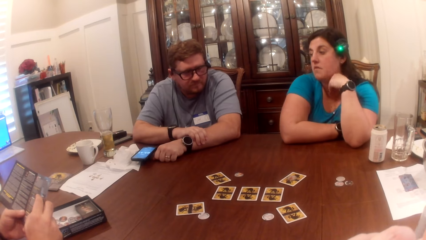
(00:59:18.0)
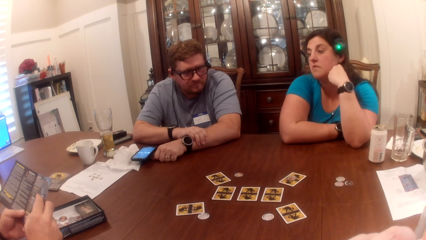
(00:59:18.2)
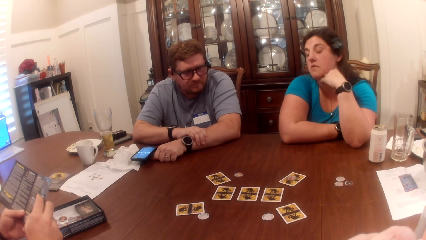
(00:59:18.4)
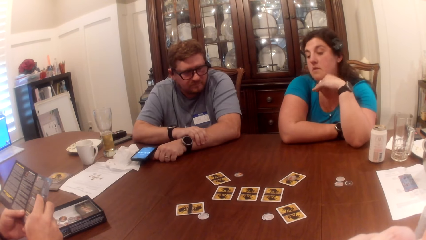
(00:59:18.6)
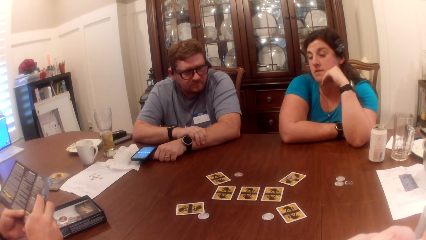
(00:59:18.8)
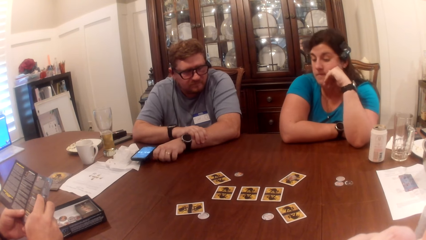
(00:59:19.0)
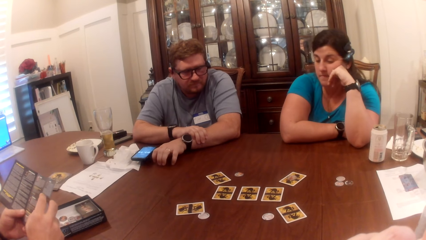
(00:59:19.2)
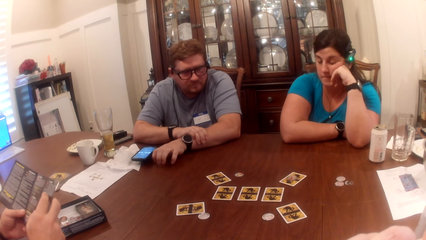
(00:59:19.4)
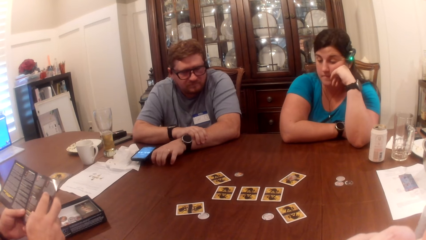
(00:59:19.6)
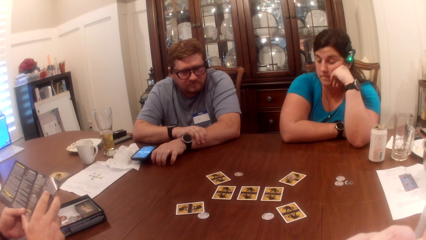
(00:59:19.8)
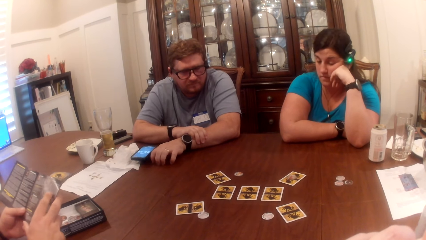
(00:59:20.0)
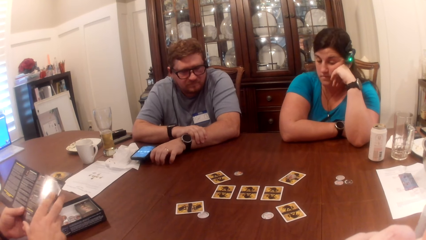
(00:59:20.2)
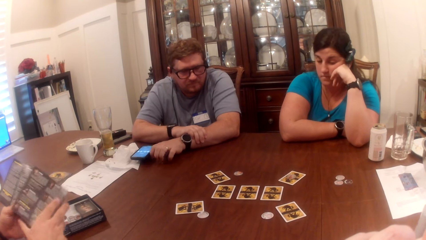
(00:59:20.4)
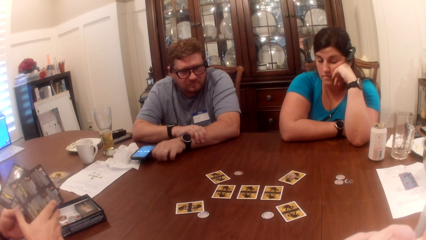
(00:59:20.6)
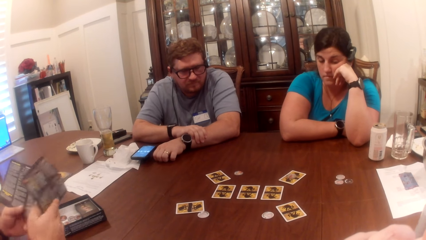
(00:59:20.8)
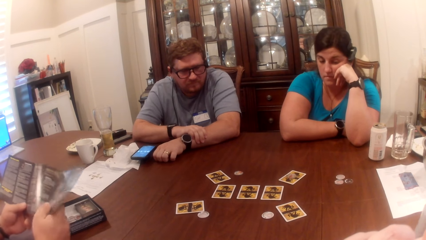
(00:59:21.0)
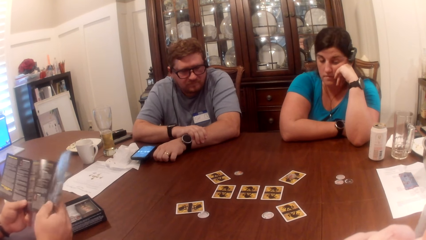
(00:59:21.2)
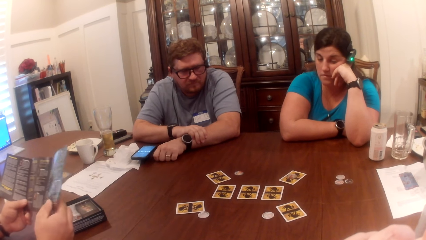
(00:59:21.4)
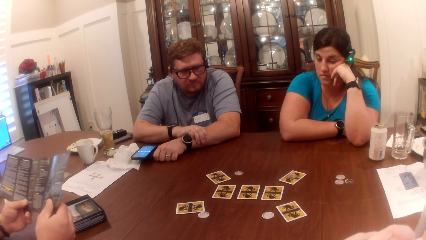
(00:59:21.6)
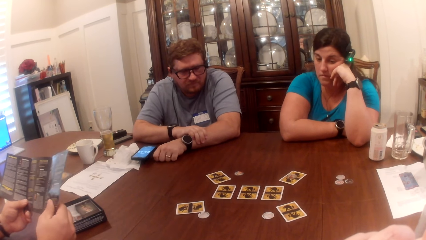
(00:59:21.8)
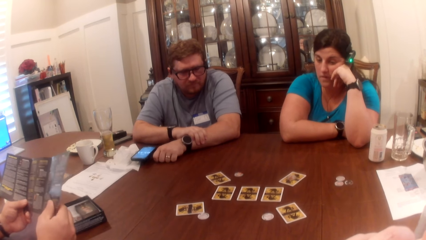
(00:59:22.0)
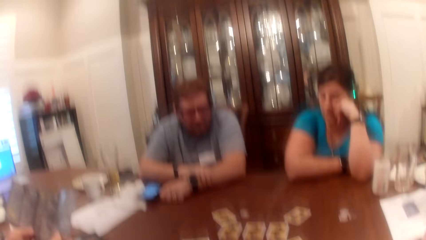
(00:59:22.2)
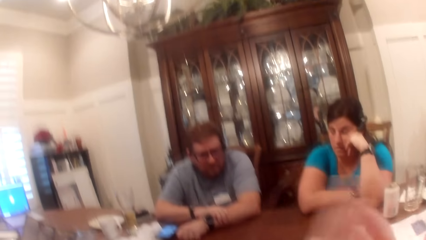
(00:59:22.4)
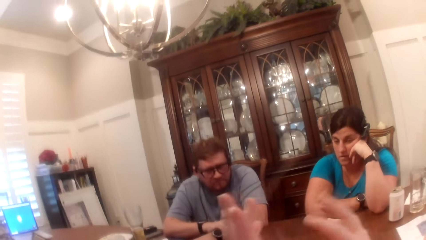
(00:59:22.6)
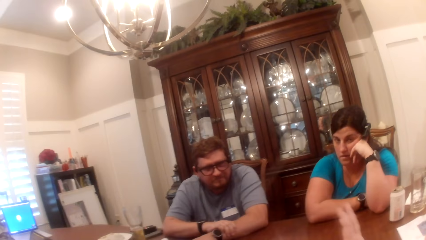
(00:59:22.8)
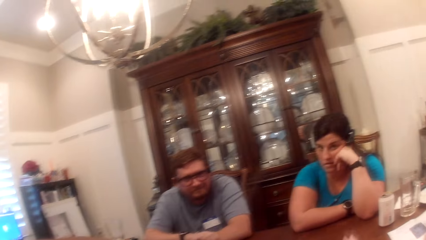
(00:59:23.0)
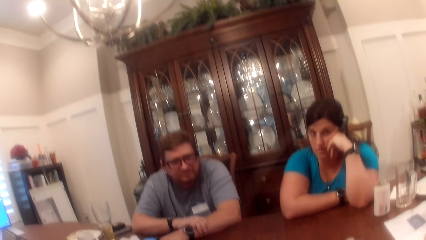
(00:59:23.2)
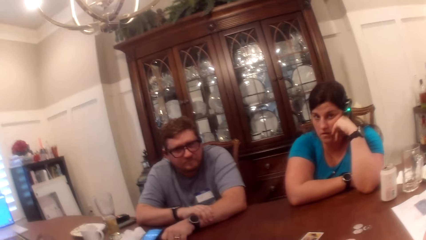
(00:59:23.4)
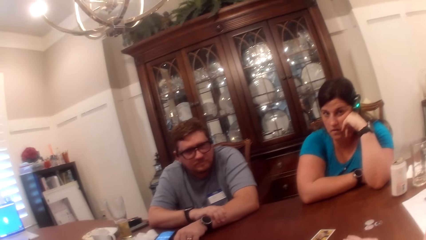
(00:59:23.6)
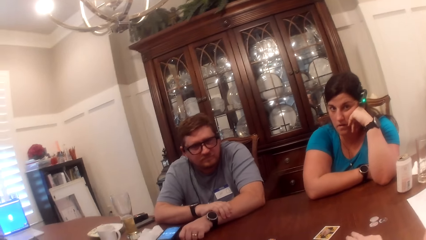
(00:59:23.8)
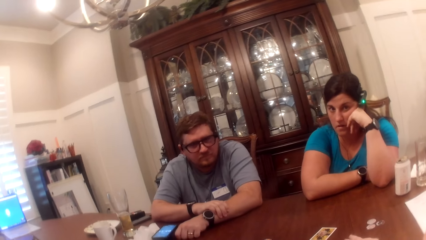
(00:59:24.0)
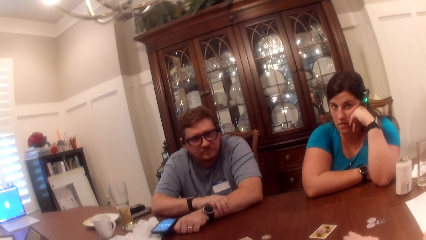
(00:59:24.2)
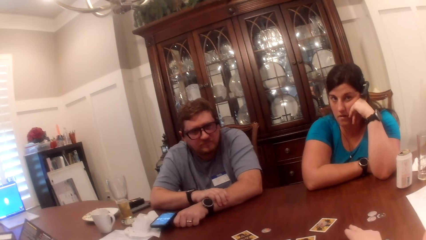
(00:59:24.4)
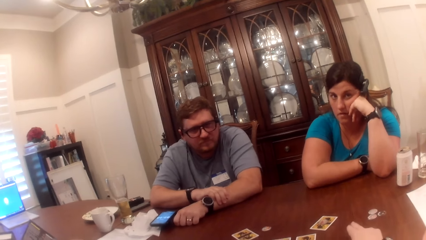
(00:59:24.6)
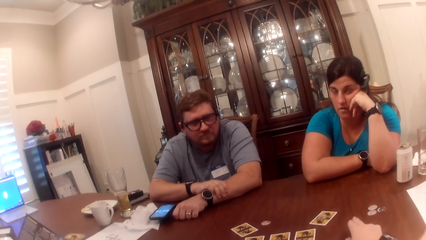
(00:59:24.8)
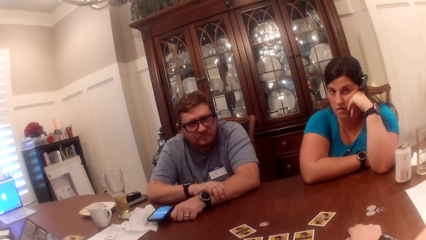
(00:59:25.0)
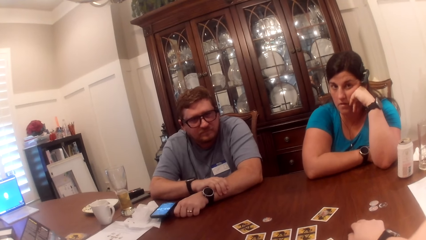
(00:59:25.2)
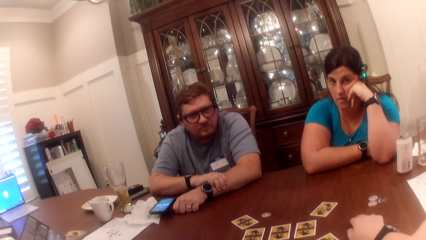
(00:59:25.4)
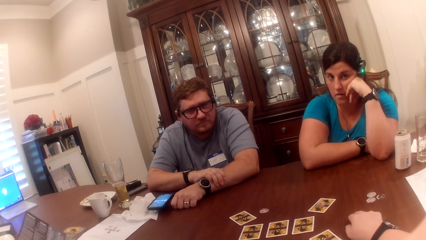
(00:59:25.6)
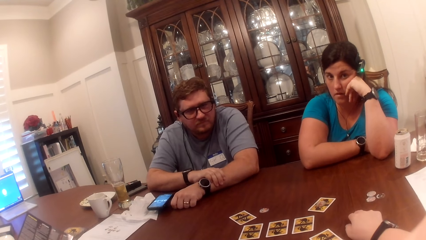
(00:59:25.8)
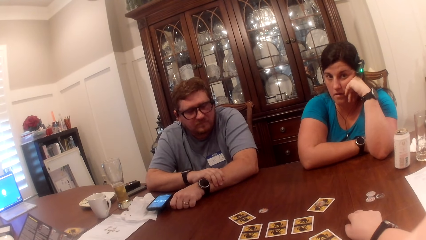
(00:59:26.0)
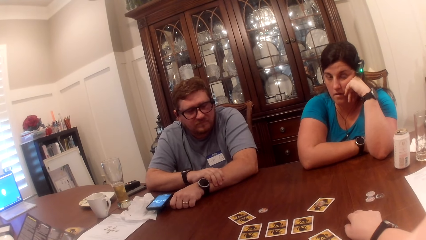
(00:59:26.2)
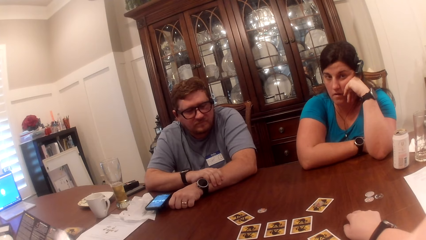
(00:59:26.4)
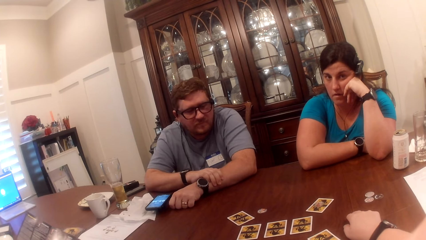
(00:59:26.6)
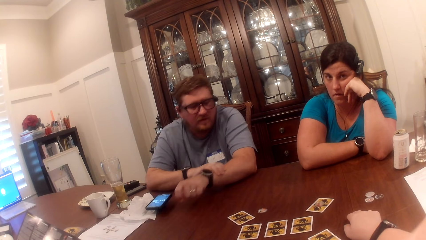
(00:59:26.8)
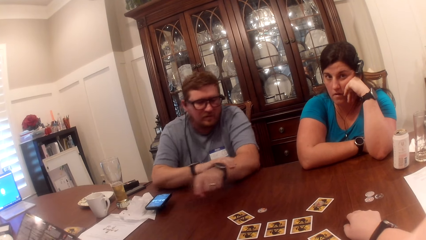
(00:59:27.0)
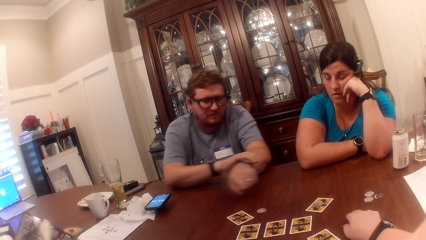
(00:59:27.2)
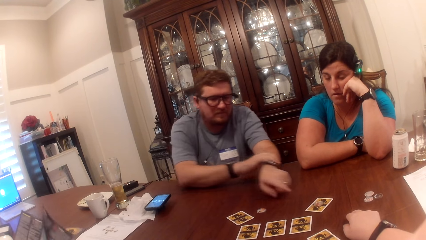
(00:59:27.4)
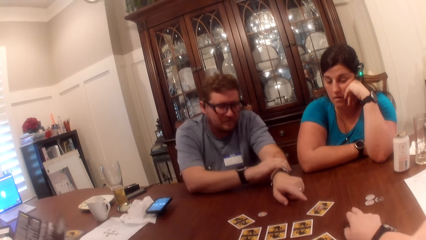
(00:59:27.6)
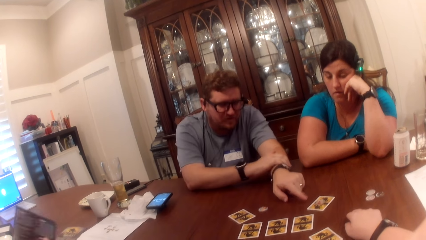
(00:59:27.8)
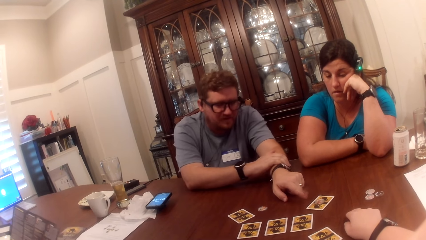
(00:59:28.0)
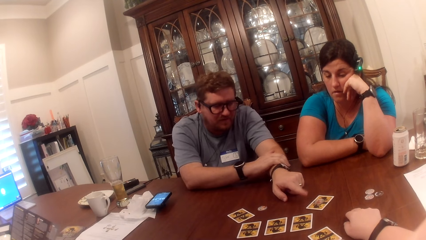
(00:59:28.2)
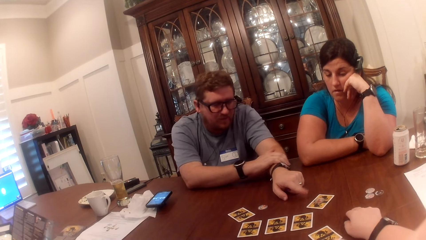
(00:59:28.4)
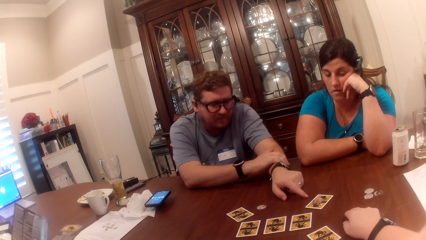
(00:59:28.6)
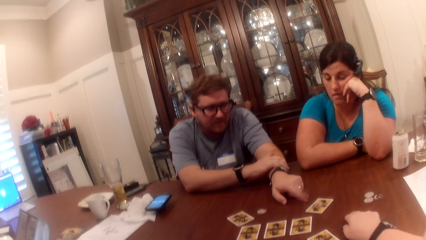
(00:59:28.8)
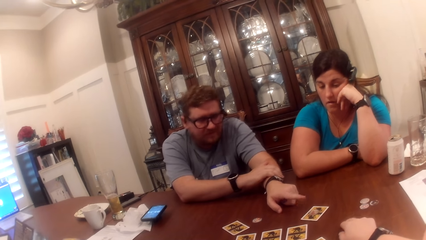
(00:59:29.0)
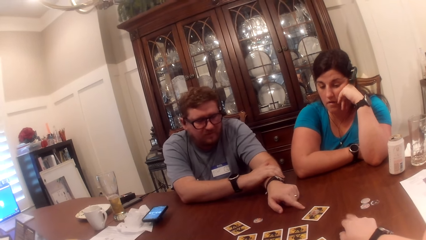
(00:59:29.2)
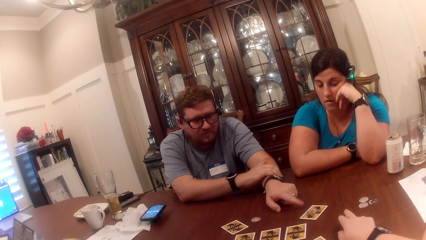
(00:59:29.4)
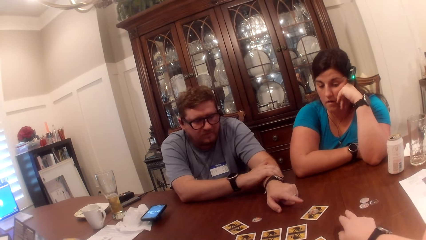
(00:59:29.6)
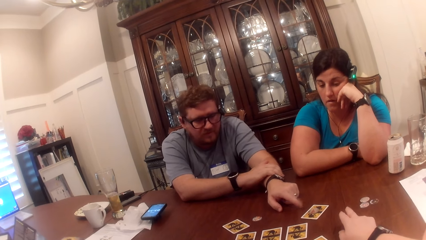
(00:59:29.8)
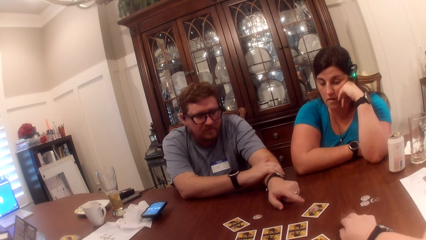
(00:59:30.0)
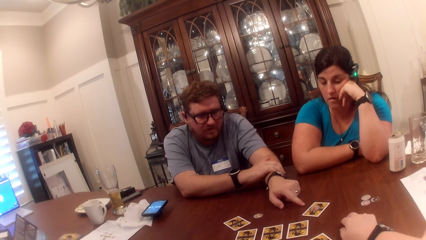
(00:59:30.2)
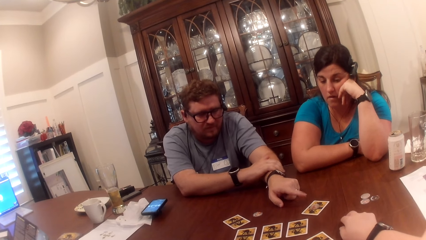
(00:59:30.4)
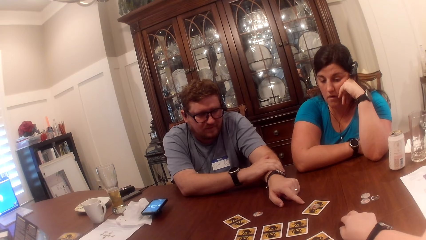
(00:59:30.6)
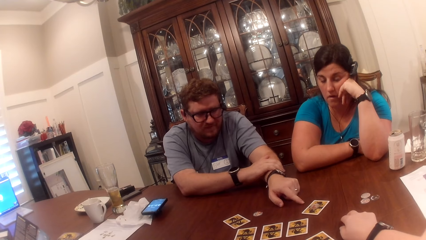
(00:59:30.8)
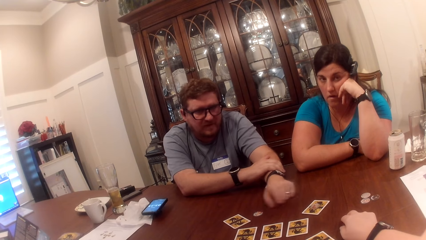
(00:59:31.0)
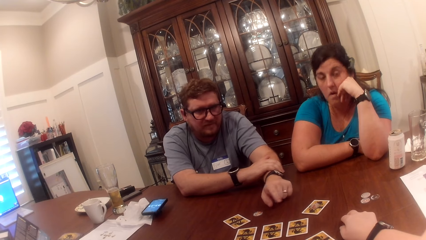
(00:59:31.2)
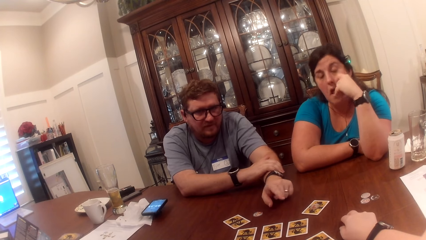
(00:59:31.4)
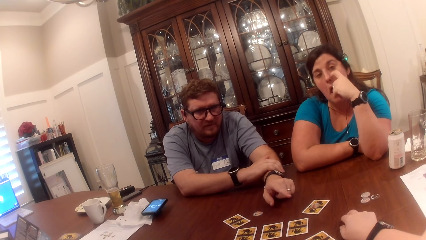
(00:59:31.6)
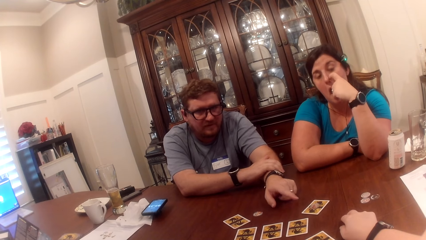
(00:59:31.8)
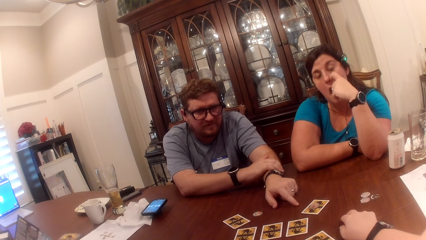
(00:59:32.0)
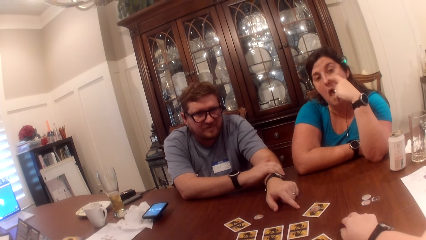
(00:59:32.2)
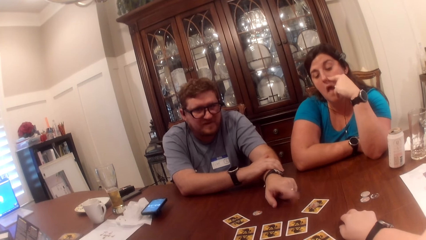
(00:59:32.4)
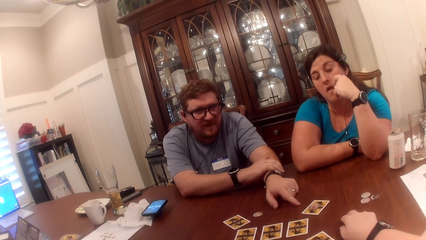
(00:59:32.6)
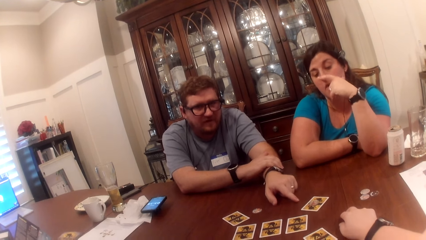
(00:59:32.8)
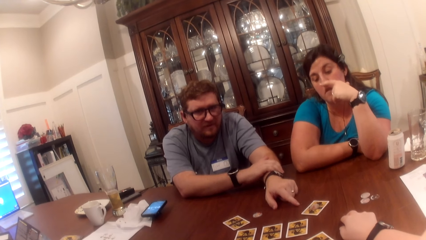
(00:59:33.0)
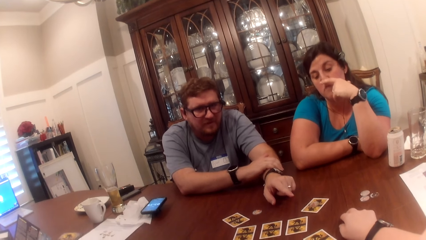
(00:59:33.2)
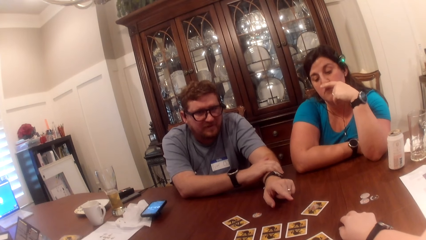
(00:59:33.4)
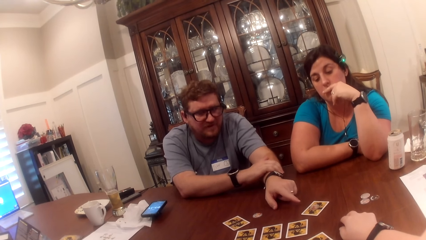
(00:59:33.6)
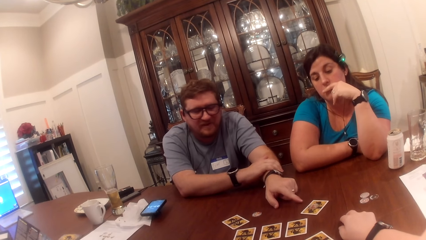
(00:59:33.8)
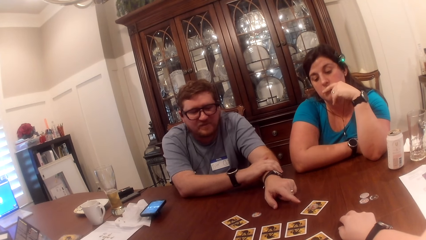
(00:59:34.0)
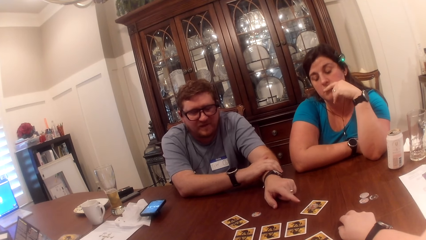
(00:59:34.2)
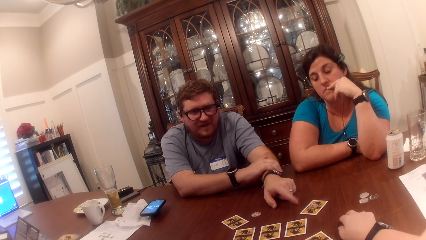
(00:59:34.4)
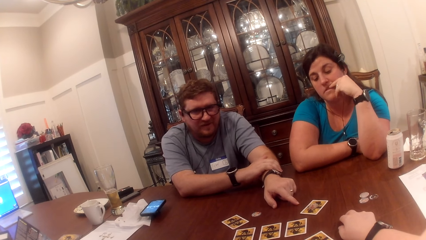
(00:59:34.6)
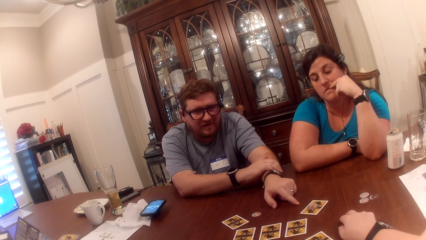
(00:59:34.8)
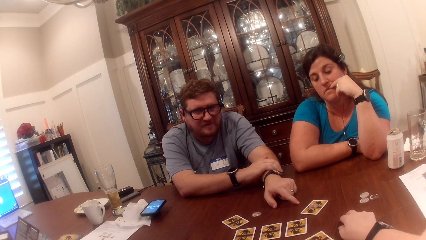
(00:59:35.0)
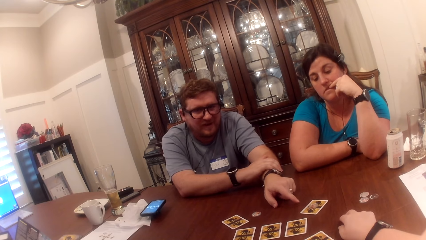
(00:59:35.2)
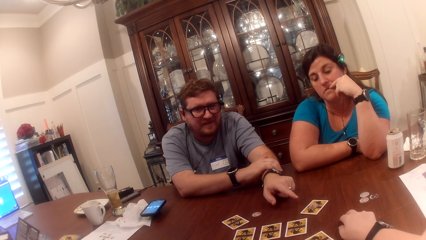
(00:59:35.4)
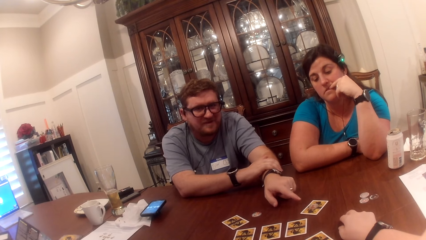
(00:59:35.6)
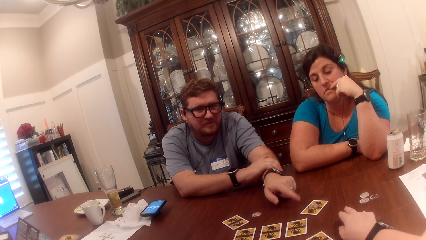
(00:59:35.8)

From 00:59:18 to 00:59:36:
A man hits the table with his left hand. Another man opens the manual with his right hand. The camera wearer places her right hand on the table. The other man places his left hand on the table. The camera wearer hits the table with her right hand. A person points at the card. The camera wearer hits the table with her right hand again. A woman rubs her nose with her right hand and puts her right hand on her jaw.
